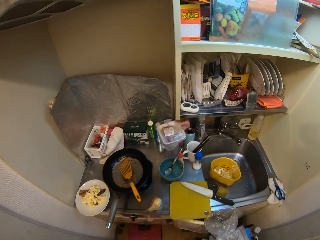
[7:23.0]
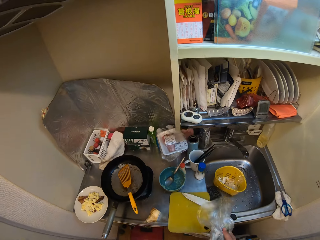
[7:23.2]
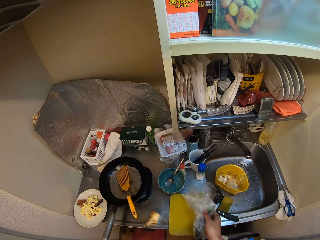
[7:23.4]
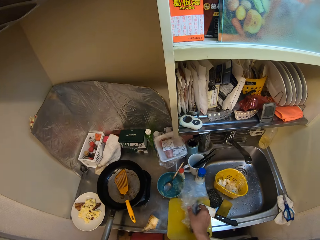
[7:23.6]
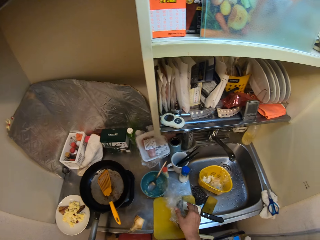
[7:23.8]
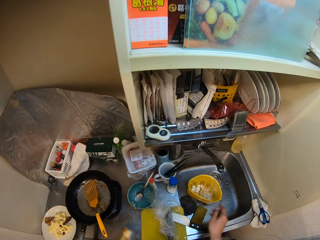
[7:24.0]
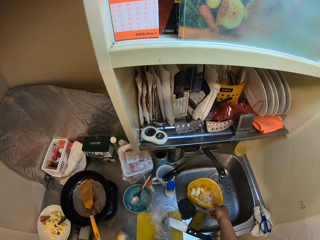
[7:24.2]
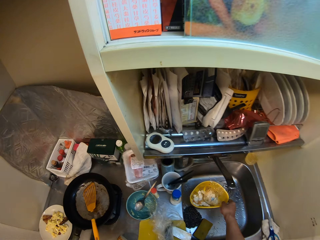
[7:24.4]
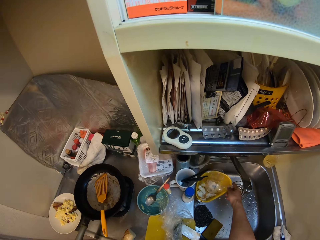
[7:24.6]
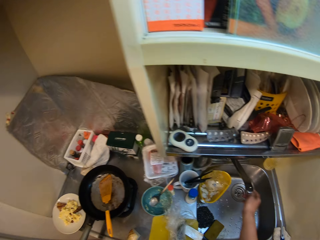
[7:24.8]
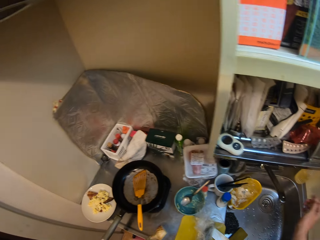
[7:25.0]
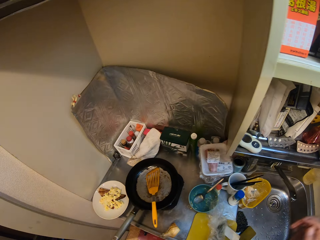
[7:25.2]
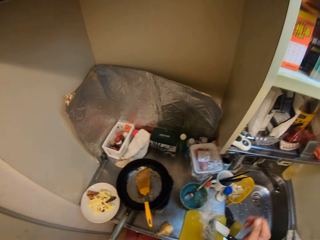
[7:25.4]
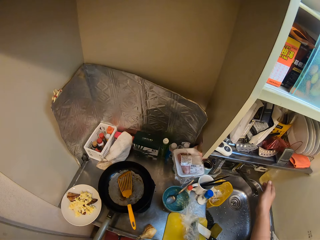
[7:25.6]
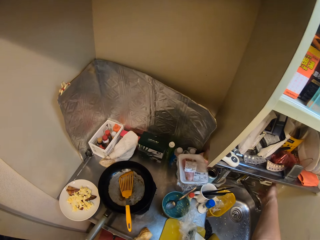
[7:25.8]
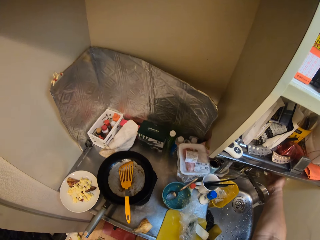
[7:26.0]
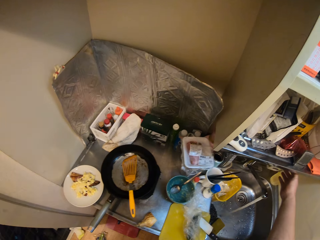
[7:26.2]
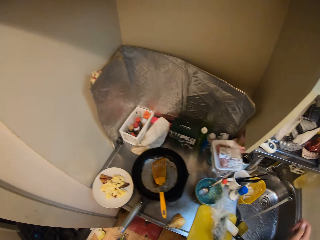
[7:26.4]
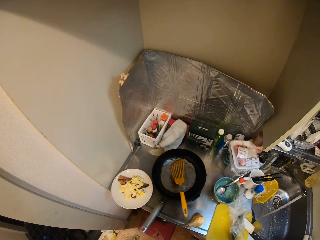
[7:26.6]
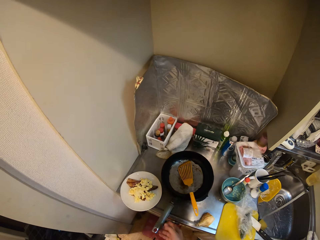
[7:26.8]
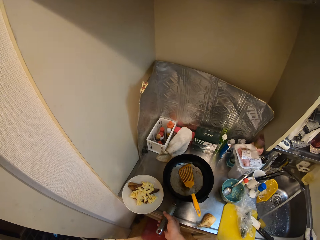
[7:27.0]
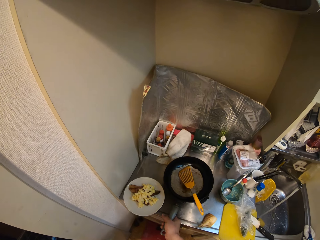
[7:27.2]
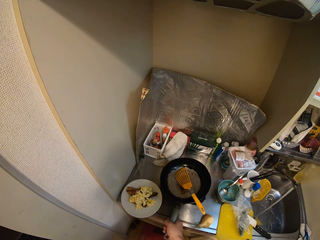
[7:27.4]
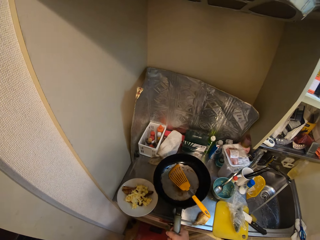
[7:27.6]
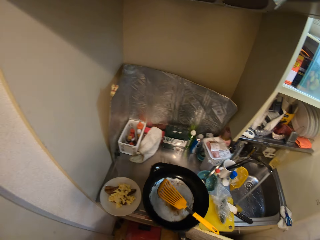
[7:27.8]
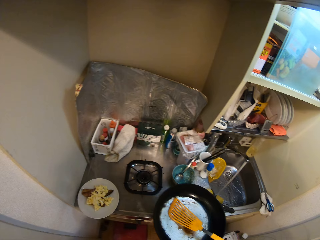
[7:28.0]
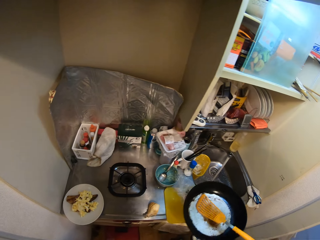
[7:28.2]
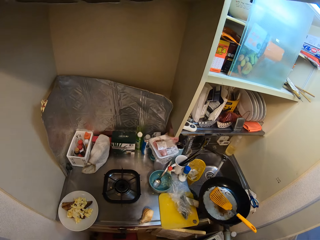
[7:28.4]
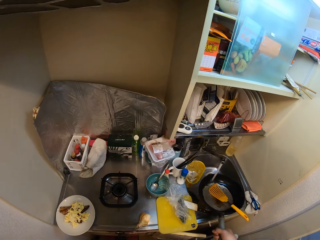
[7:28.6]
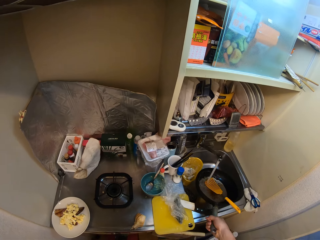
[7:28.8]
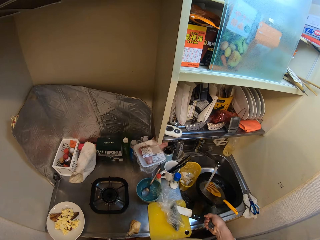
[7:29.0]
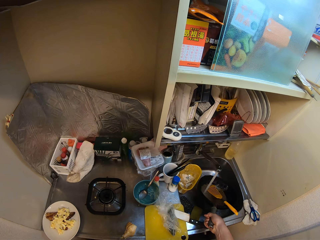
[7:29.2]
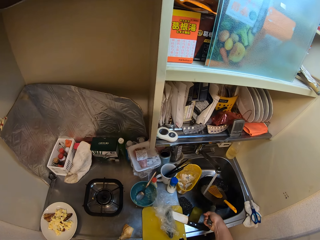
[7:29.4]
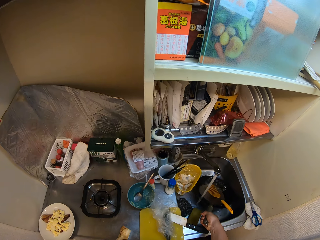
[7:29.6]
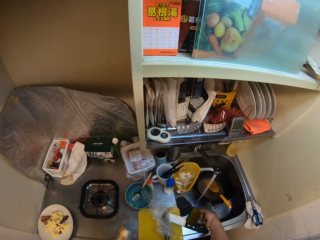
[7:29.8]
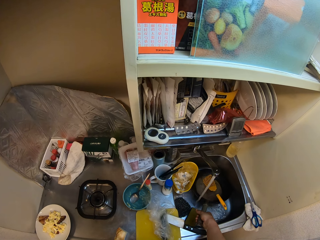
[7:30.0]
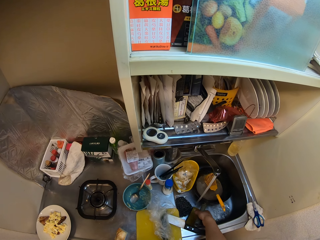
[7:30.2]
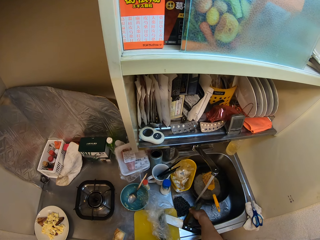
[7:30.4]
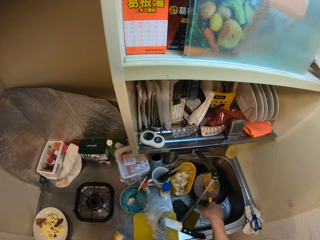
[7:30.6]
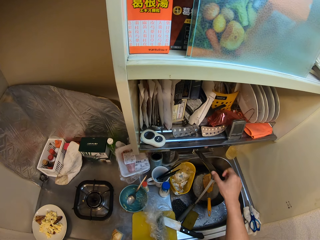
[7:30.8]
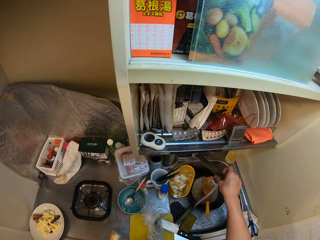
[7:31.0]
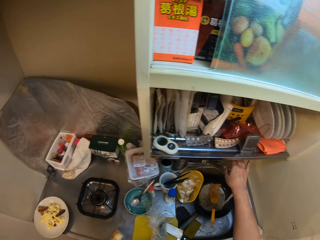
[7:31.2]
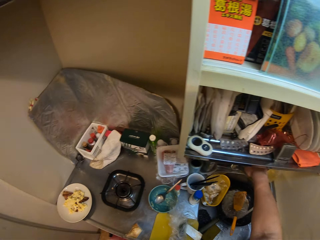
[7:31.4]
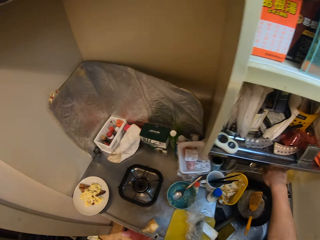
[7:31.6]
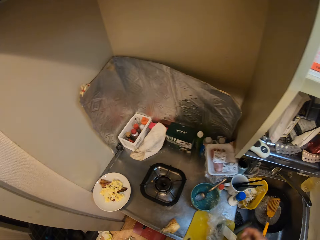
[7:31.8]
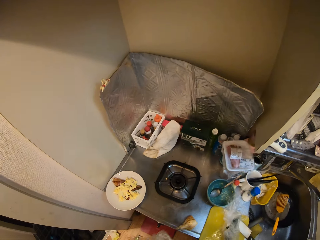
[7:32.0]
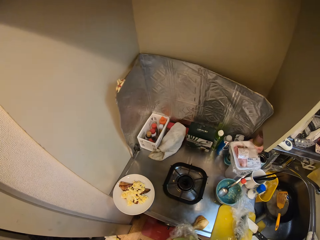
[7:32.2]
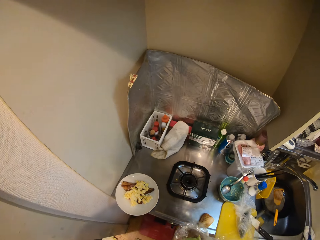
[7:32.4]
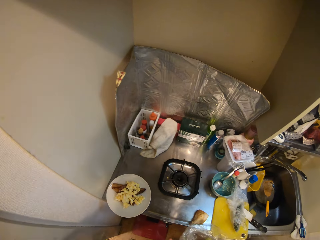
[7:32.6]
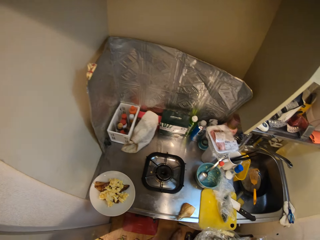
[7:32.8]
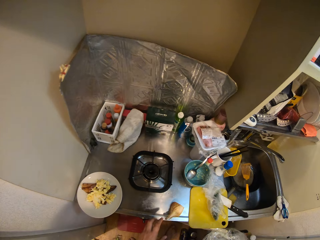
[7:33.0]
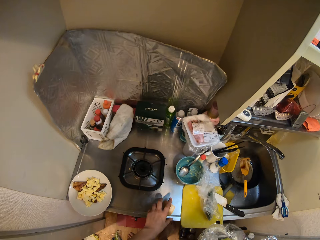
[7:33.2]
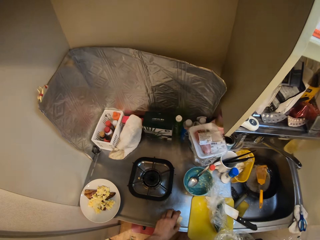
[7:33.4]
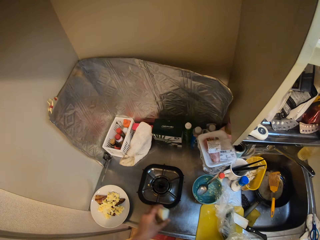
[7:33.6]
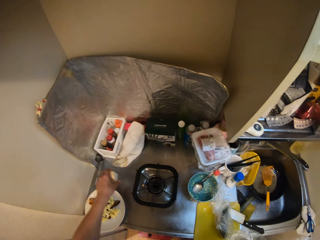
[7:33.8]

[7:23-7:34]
The camera wearer places the nylon in his right hand on the cutting board on the table. He moves a basket in the sink with his right hand. He opens the tap with his right hand. He picks up the frying pan from the sink with his left hand. He places the frying pan into the sink. He moves the tap with his right hand. He closes the tap with his right hand. He holds the lettuce. He picks up the tuber of potato on the sink with his left hand. He moves something.

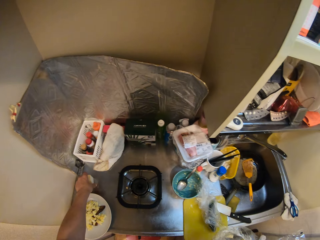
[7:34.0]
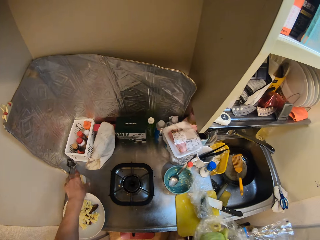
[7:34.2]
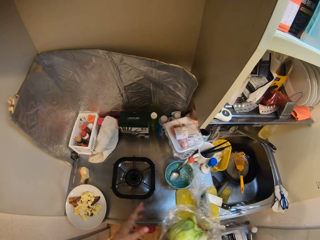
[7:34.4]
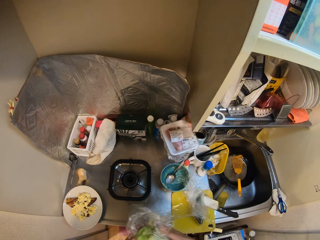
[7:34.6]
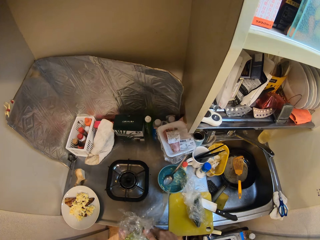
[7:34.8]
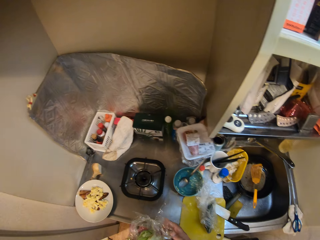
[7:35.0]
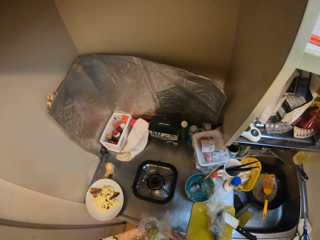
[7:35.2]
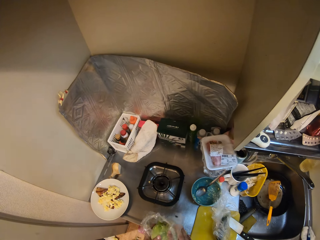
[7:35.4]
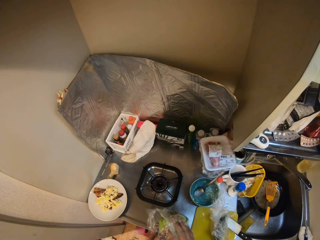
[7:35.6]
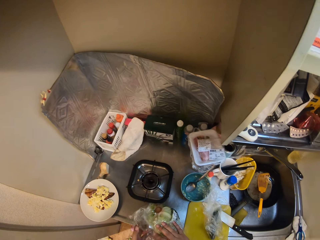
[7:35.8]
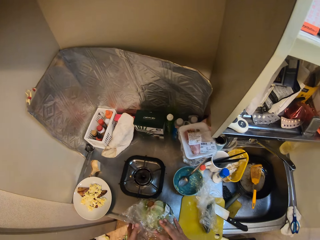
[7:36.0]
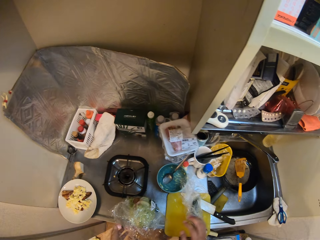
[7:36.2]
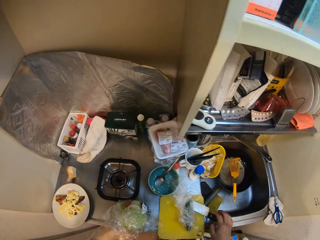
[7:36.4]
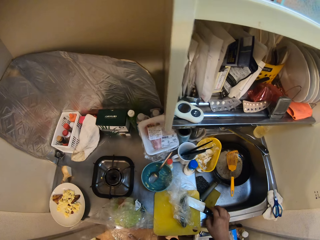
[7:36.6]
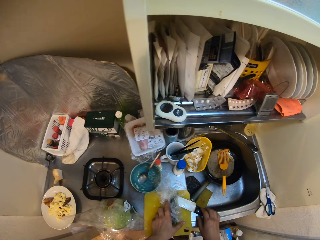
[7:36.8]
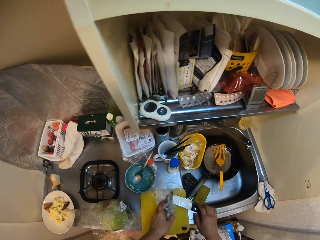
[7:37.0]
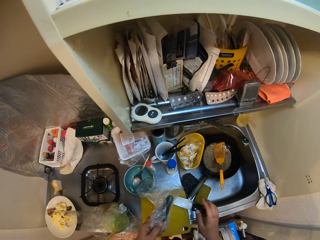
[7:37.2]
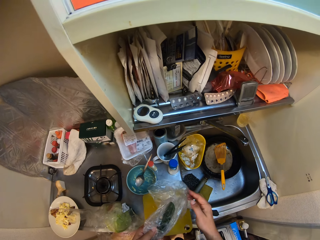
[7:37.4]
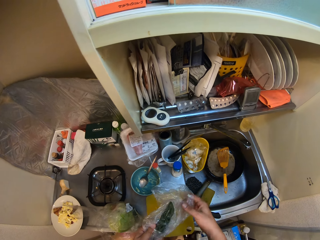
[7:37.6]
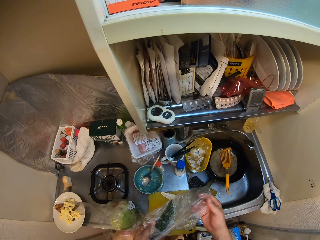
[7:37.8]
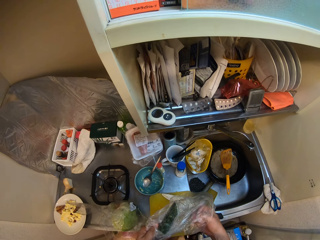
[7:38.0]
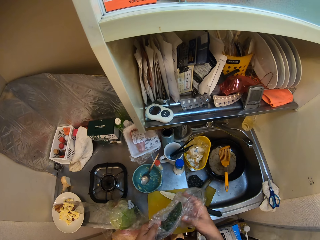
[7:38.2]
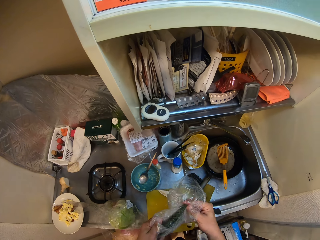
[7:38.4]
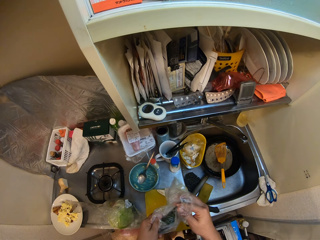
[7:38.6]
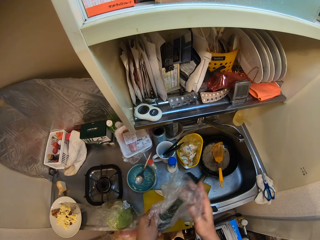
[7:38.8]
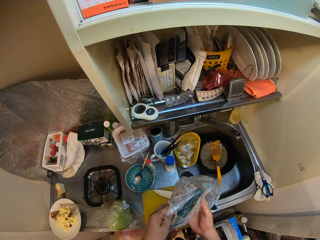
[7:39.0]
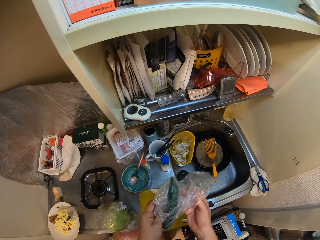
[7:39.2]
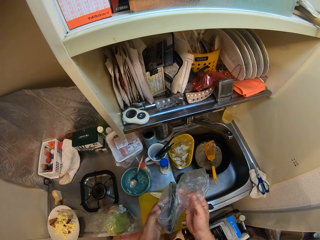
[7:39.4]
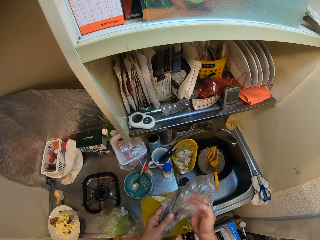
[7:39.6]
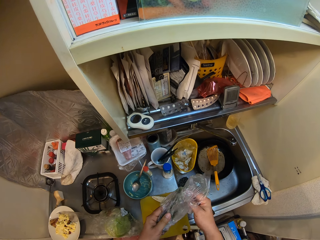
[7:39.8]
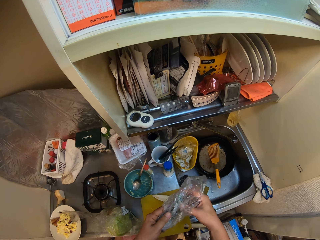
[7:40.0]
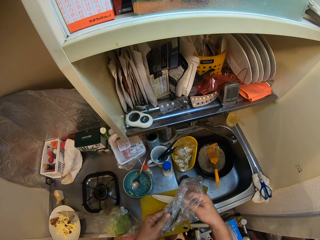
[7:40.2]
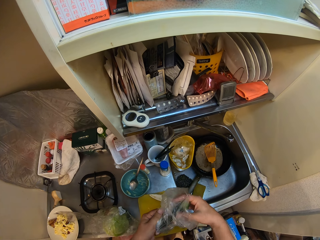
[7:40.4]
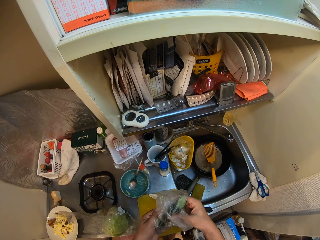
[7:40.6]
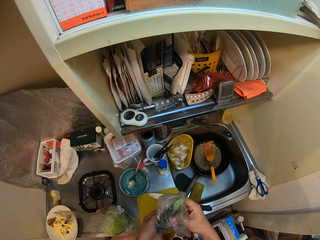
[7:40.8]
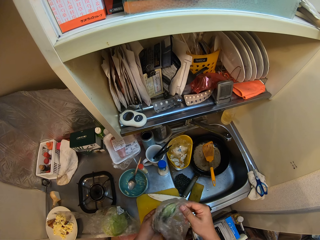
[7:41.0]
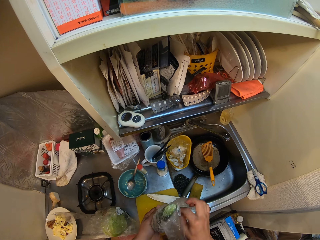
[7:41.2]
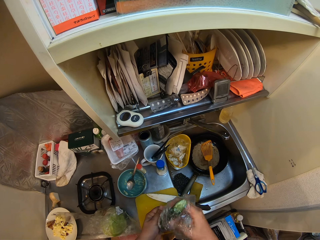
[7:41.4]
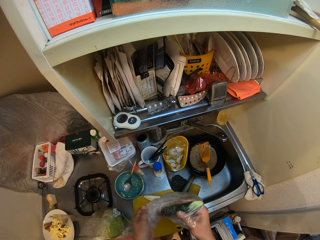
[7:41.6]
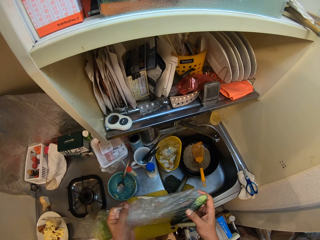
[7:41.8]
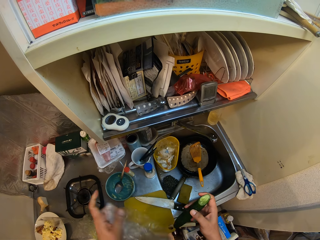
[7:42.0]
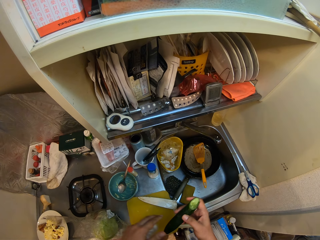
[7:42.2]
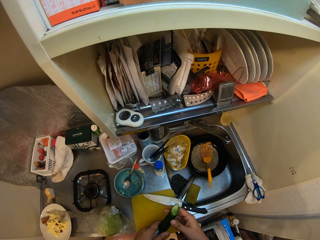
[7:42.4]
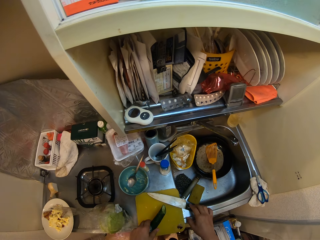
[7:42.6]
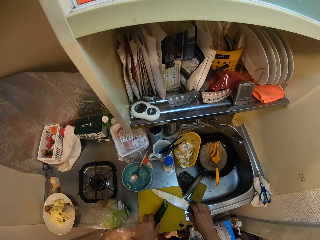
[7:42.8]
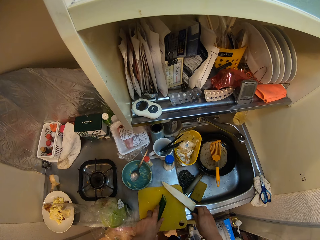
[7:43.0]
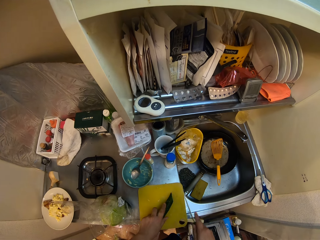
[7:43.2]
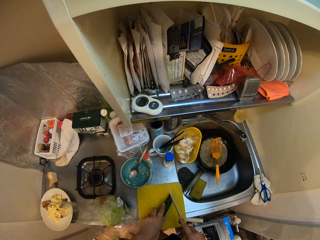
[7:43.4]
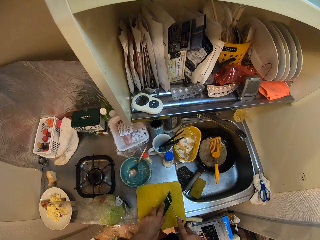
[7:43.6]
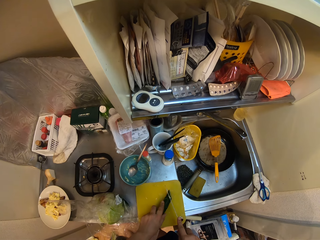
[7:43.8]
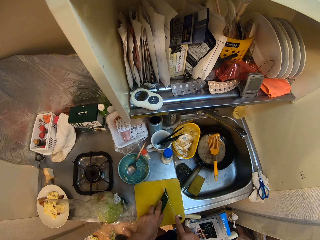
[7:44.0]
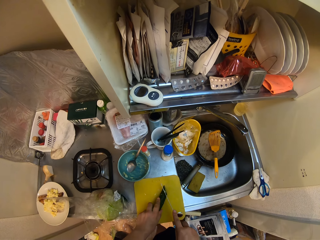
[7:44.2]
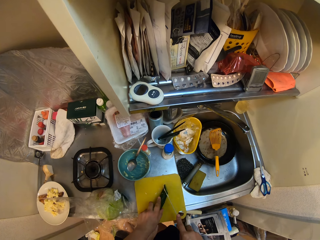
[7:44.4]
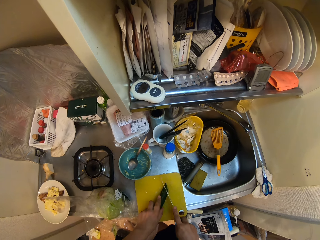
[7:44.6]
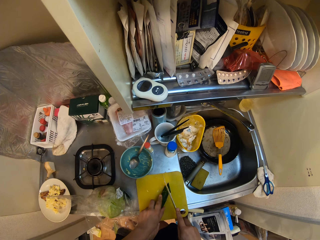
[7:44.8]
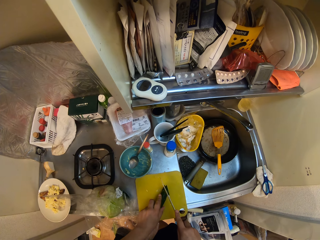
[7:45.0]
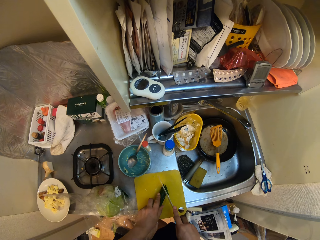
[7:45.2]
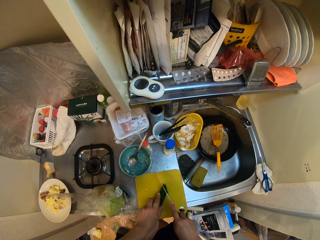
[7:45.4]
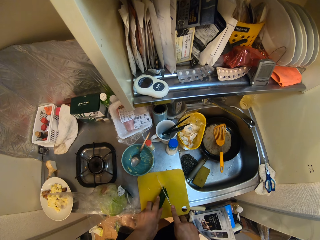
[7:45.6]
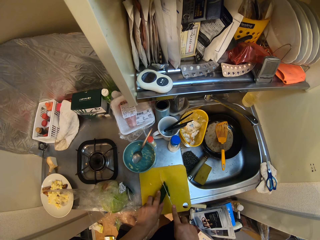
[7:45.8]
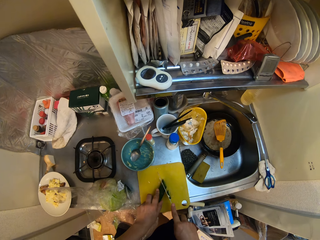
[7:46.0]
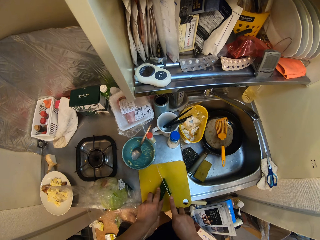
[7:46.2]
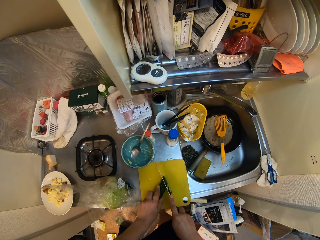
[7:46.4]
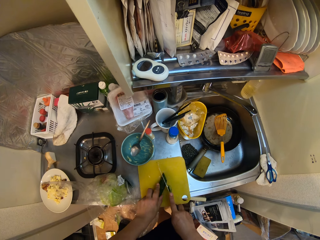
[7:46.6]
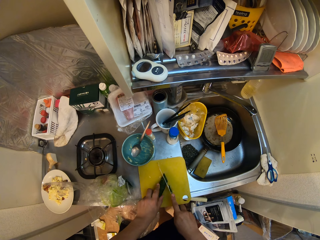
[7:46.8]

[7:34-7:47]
The camera wearer drops the tuber of potato on the sink. He wraps the cabbage or lettuce with the nylon around it. He holds the lettuce with the other hand. He unwraps the lettuce. He puts the lettuce on the countertop. He touches the knife. He picks up the nylon on the cutting board. He takes a cucumber or courgette out from the nylon. He holds the courgette with the other hand. He places the cucumber on the cutting board. He picks up the knife from the cutting board with his right hand. He cuts the cucumber on the cutting board with the knife in his right hand.
